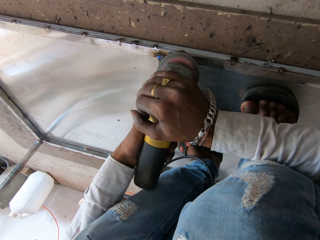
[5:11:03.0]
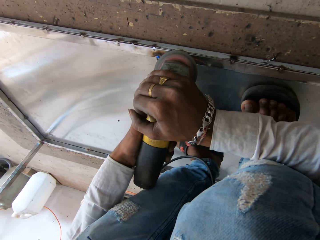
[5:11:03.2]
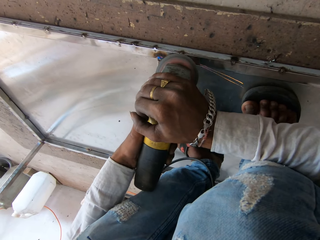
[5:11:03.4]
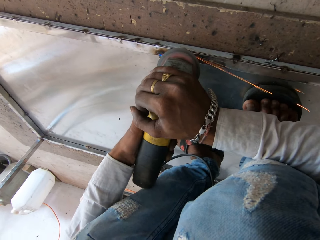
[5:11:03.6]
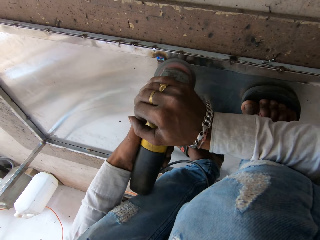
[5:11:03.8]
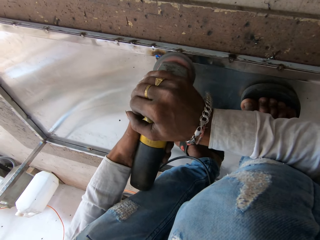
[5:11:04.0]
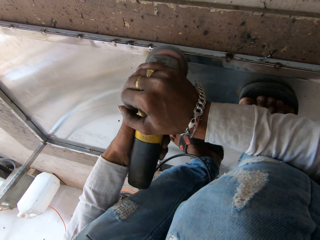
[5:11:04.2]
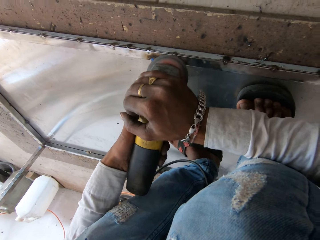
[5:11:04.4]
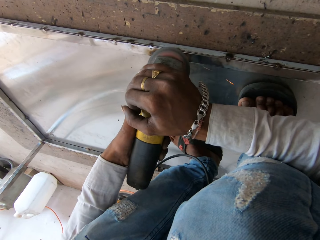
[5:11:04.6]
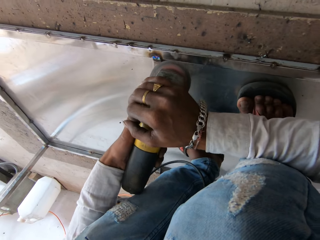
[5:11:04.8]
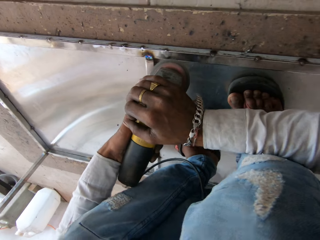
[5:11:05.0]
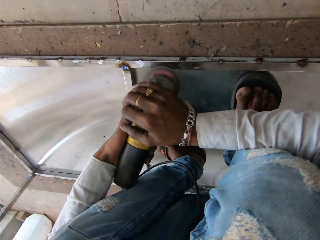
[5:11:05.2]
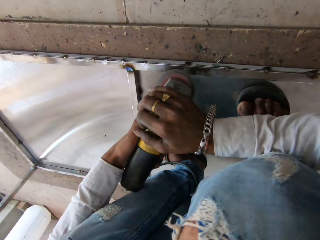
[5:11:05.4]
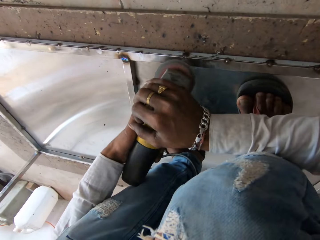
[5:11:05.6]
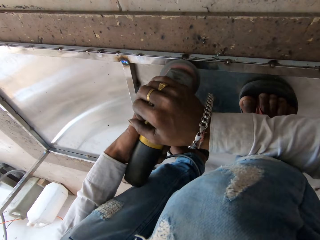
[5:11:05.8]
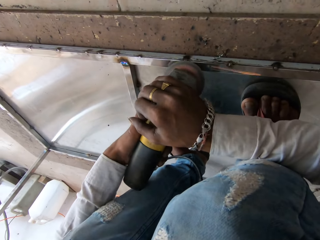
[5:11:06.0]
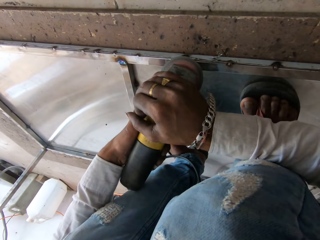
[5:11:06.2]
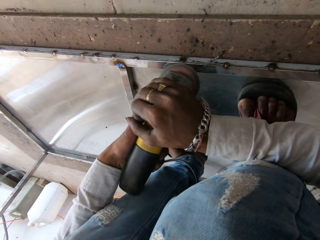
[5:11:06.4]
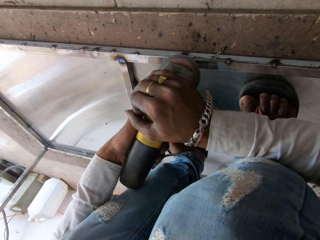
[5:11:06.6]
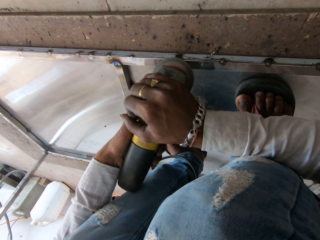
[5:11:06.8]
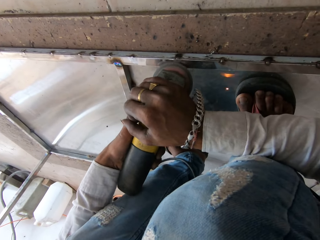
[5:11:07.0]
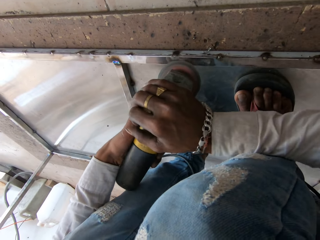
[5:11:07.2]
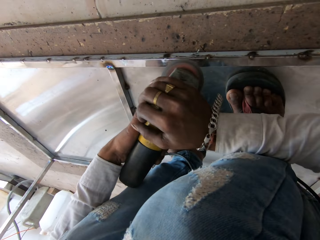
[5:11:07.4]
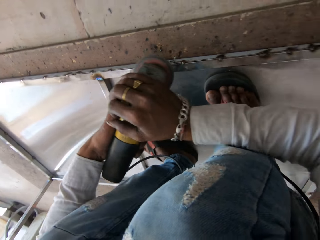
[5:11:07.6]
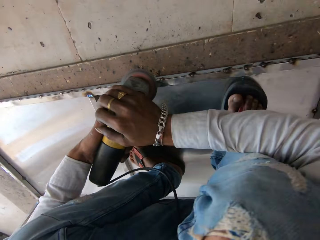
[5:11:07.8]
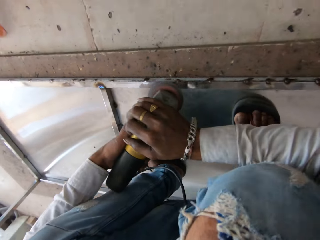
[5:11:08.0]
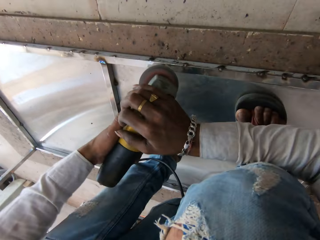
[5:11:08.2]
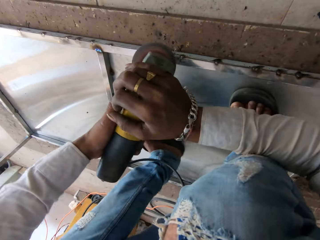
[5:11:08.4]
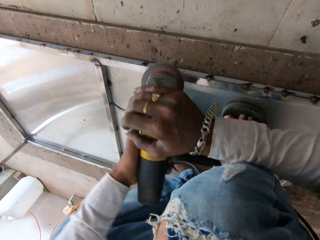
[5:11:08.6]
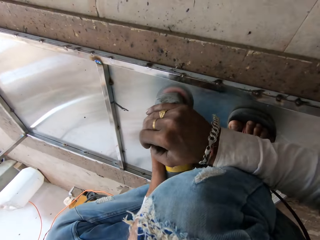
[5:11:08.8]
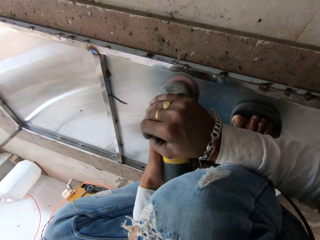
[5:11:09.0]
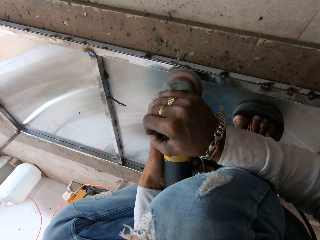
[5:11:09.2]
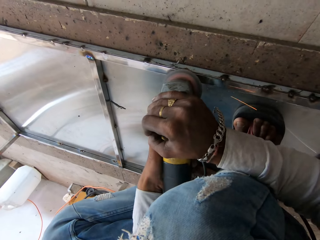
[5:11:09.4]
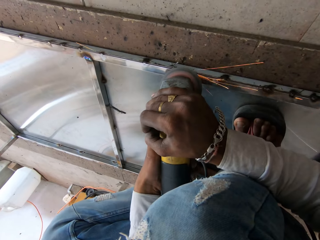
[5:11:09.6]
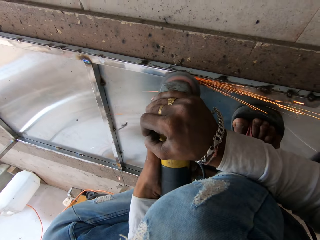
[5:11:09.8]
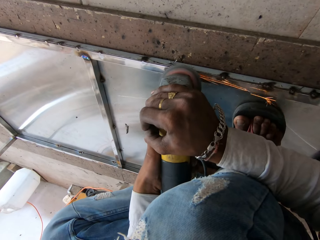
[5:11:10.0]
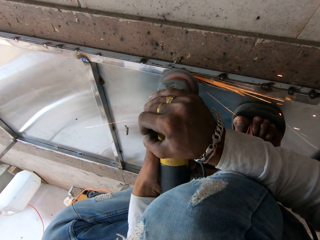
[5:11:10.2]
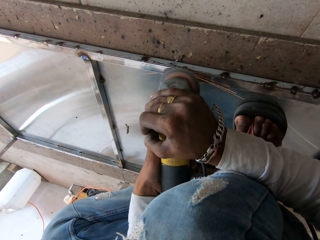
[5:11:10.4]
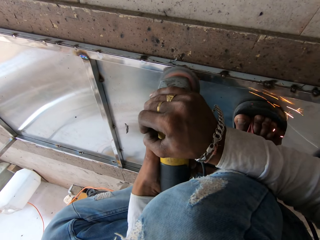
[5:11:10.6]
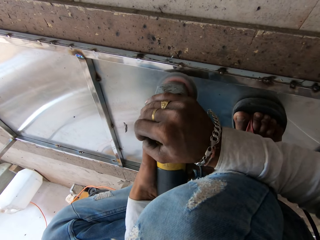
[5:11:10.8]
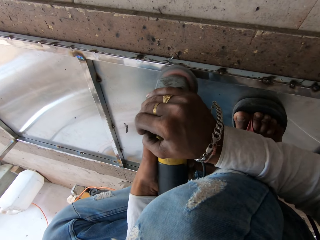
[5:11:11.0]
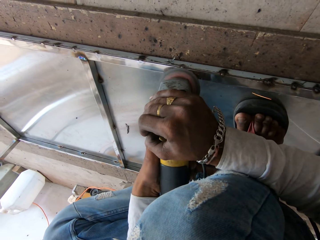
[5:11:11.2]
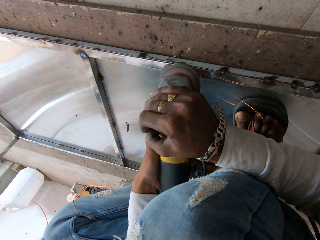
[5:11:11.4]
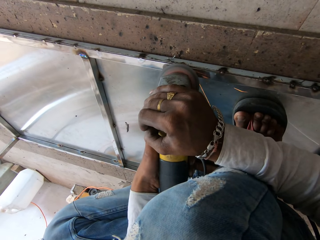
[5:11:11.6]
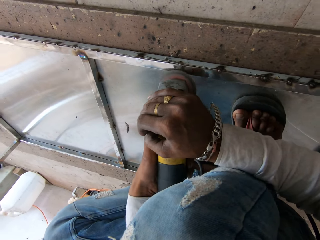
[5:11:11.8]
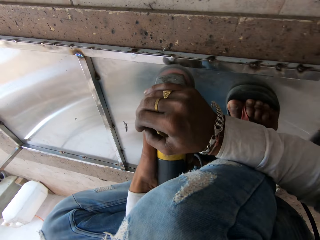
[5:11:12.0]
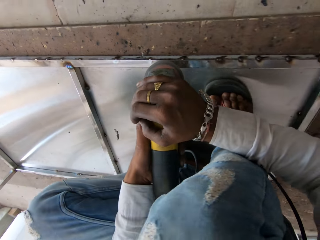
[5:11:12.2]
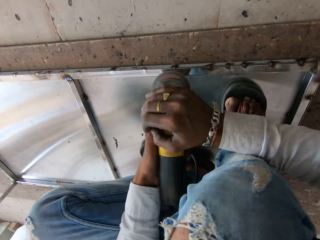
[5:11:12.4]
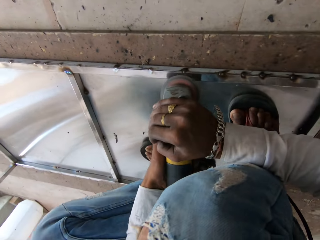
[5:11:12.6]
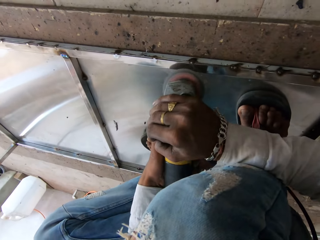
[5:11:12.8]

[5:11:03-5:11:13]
The camera wearer smoothens metal with a grinder. They smoothen the metal with the grinder again. They move as they grind. They smoothen the metal with the grinder again.

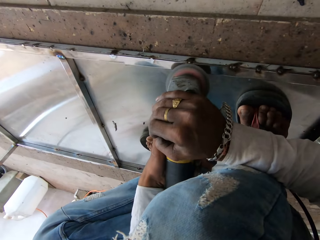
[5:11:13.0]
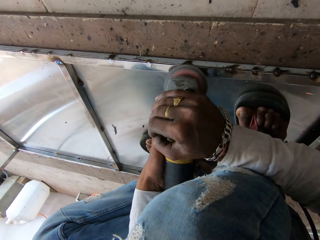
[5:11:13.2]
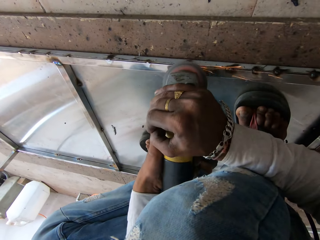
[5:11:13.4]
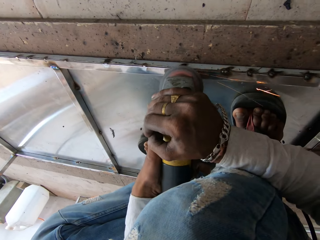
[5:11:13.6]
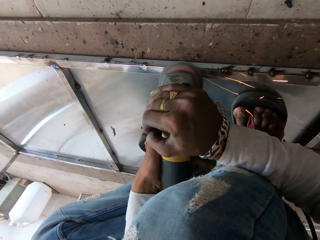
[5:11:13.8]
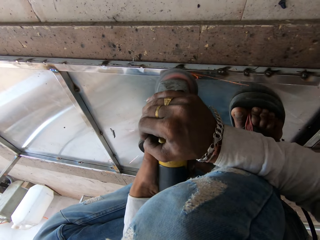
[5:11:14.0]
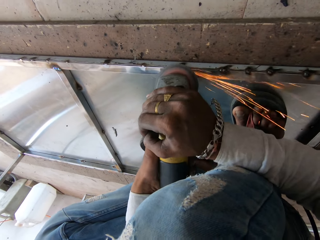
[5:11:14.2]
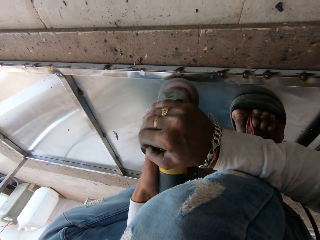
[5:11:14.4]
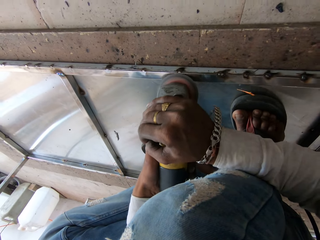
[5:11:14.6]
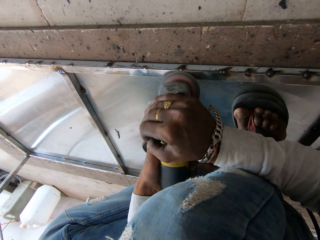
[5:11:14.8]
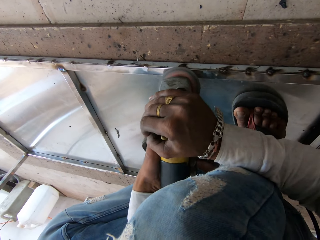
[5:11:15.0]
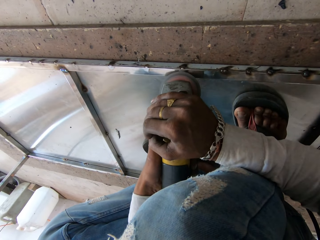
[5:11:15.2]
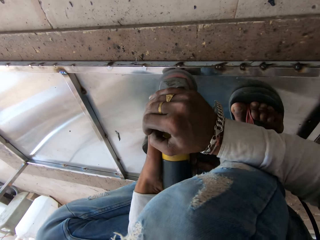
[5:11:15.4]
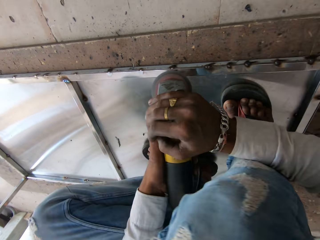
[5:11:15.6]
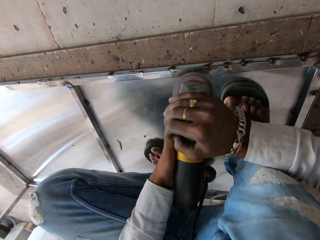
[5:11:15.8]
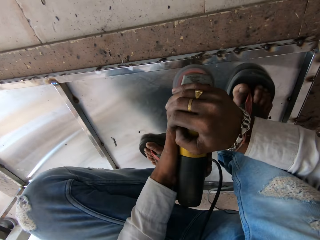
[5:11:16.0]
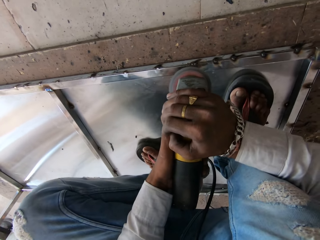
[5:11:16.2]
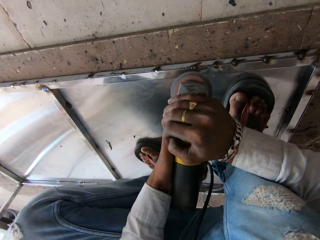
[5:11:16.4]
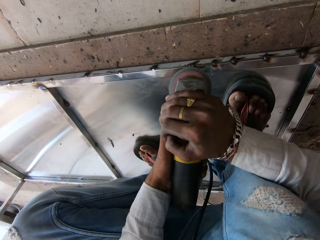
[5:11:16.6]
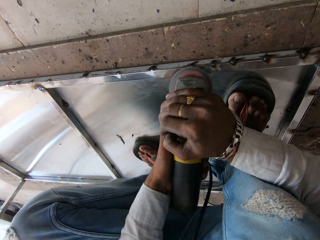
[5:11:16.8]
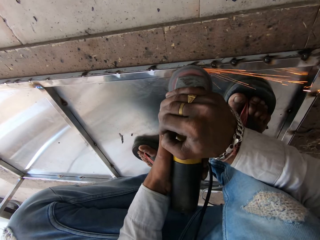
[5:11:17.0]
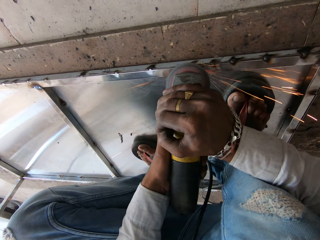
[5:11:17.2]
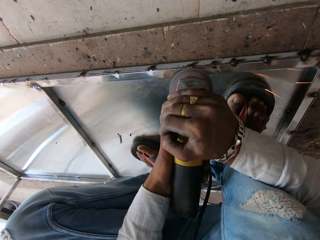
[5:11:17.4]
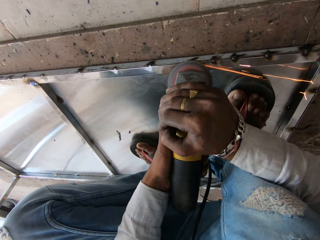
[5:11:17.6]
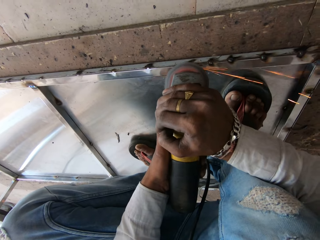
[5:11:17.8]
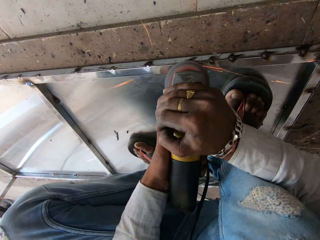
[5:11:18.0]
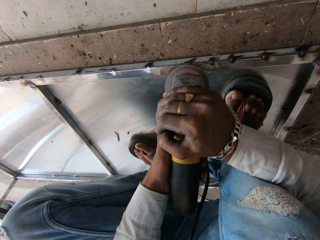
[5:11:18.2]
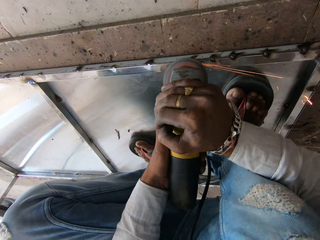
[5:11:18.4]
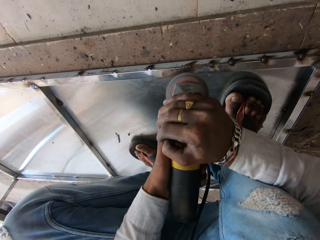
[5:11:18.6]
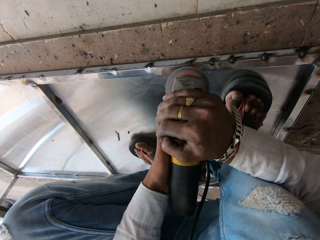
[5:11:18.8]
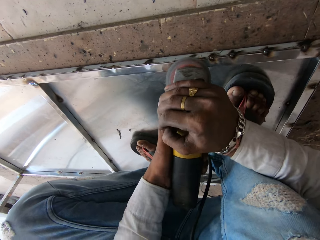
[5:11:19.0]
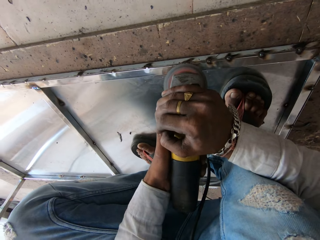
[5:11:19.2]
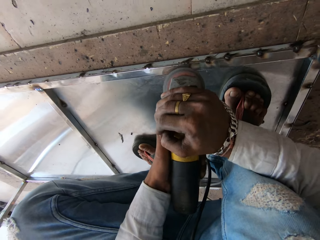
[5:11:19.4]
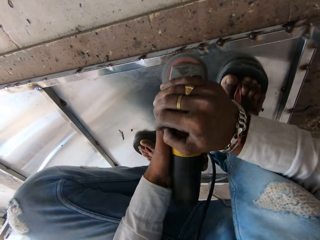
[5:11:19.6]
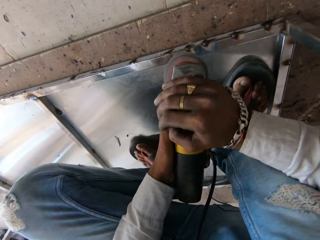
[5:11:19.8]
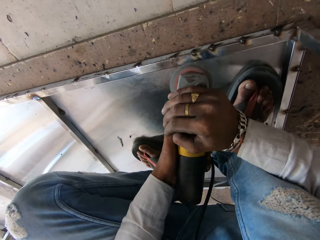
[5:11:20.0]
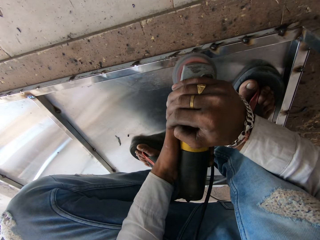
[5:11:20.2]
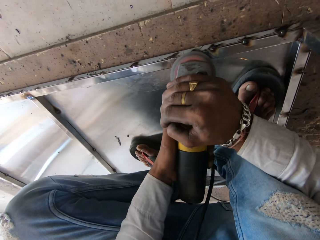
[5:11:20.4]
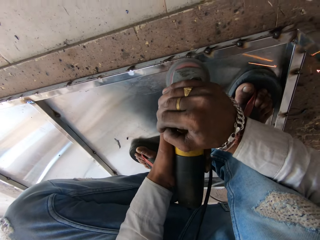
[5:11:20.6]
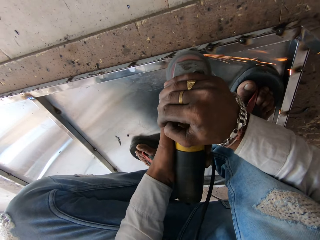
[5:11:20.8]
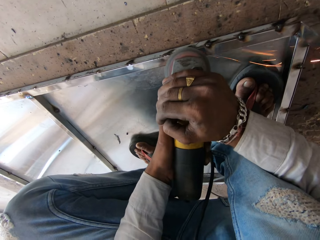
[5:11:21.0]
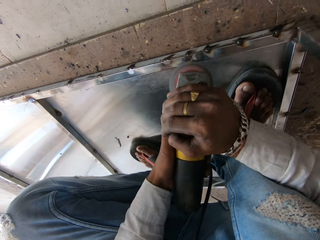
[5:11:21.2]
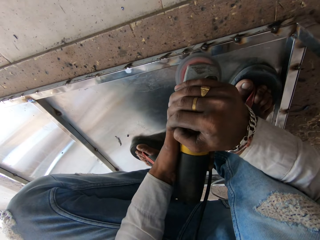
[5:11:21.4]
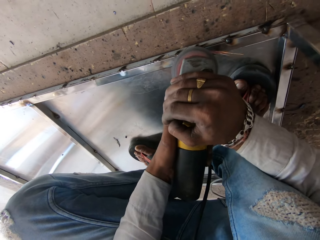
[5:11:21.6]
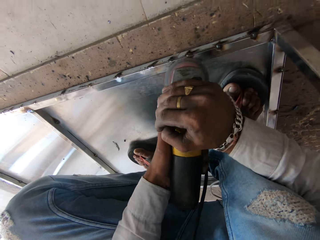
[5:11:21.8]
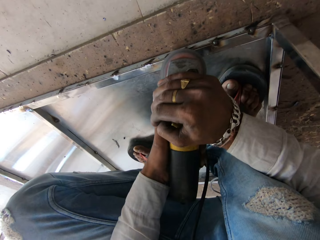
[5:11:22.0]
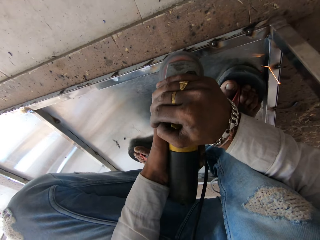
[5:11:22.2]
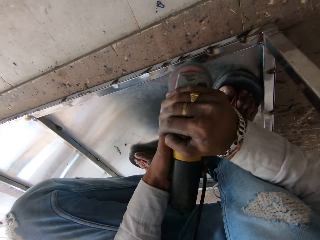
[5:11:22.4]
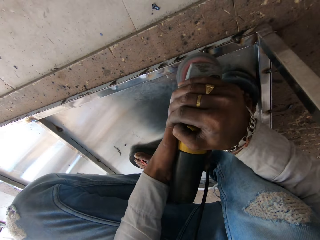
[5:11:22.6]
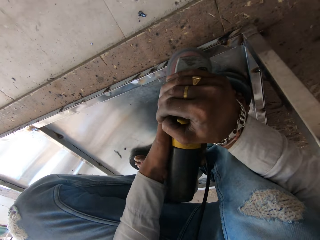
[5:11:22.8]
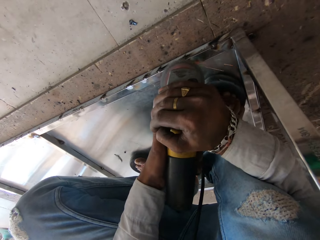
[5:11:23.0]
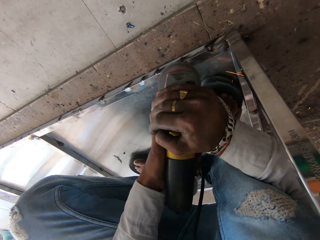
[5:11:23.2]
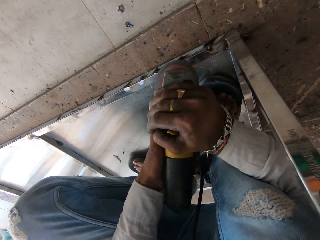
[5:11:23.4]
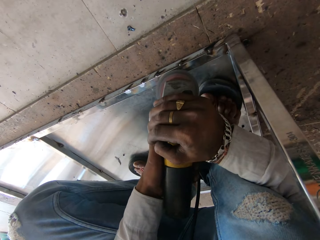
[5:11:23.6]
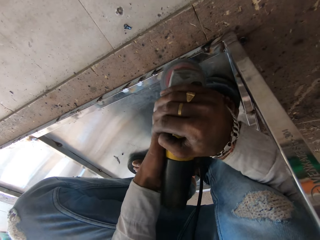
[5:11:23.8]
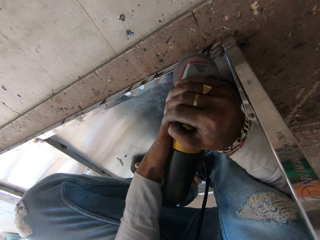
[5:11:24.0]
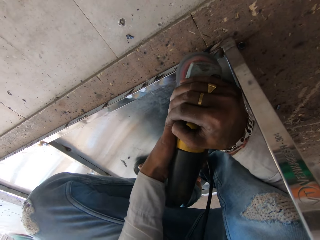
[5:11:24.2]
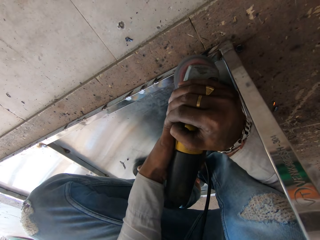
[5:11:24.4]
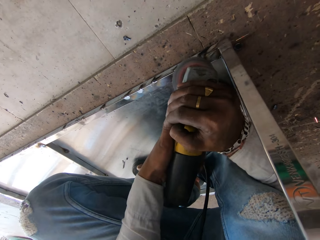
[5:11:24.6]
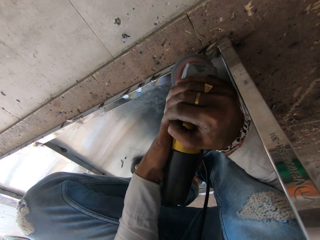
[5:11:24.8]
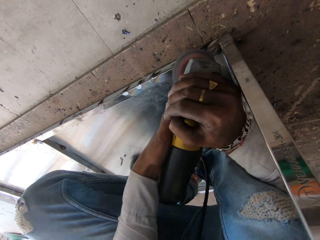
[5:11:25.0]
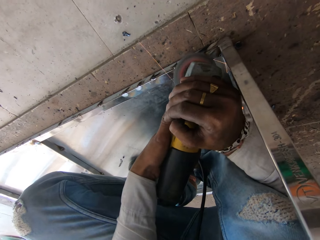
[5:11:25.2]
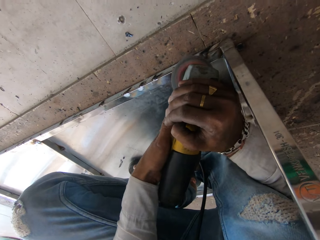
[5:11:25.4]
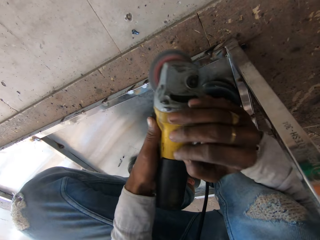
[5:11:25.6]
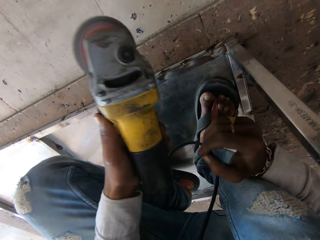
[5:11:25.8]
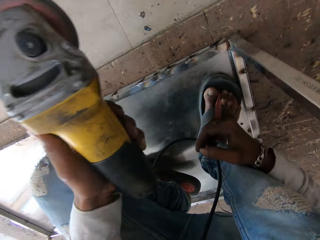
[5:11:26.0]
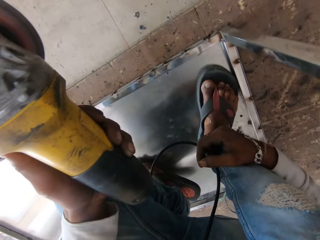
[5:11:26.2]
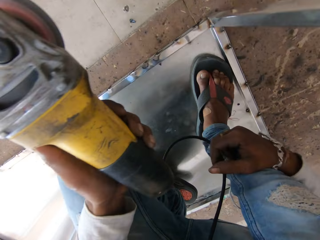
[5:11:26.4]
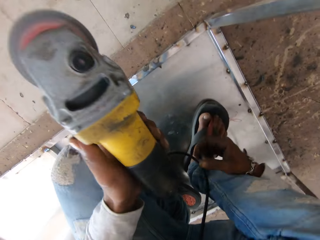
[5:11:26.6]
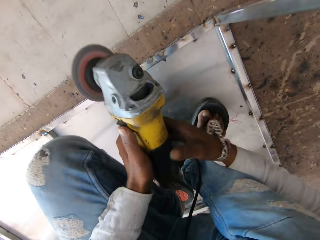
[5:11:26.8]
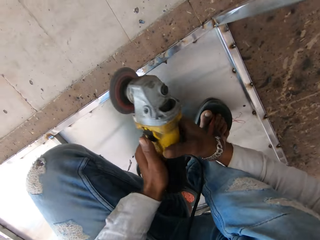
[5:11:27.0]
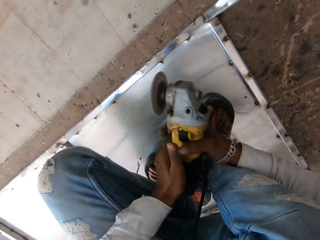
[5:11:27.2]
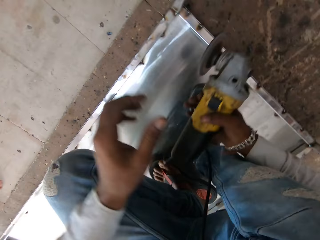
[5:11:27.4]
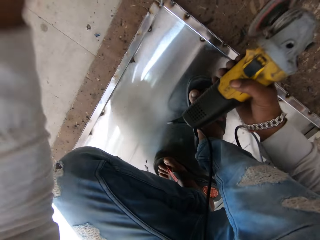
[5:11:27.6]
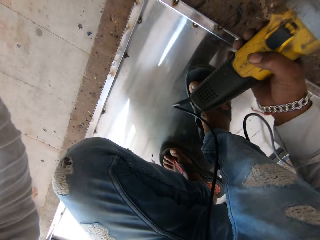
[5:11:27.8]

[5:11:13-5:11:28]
The camera wearer smoothens metal with a grinder. They smoothen the metal with the grinder repeatedly. They move on the other side.
